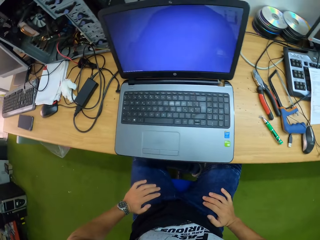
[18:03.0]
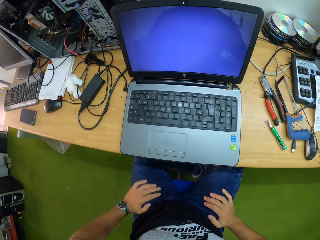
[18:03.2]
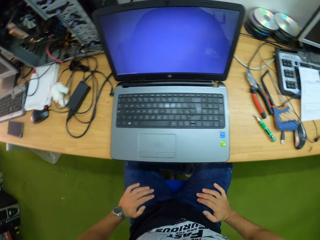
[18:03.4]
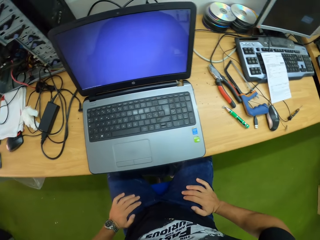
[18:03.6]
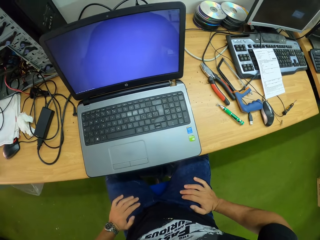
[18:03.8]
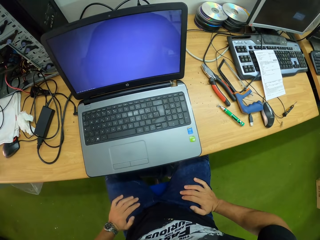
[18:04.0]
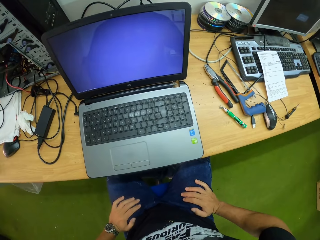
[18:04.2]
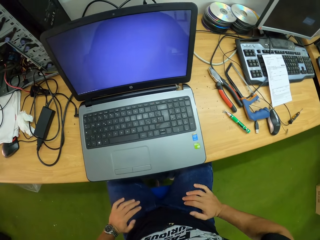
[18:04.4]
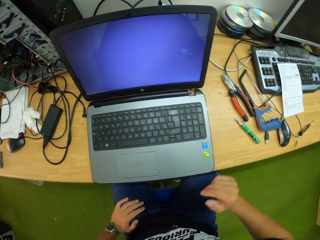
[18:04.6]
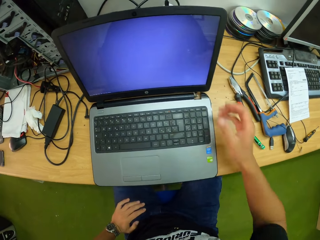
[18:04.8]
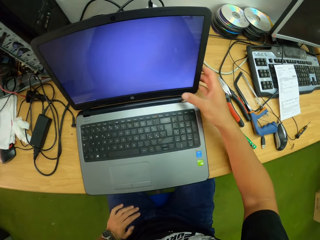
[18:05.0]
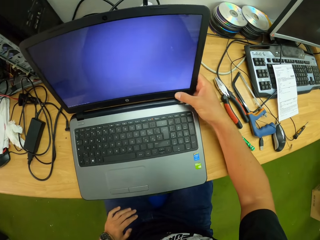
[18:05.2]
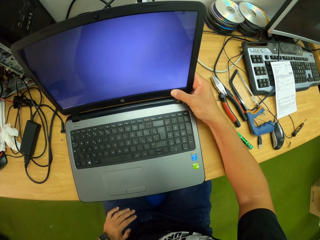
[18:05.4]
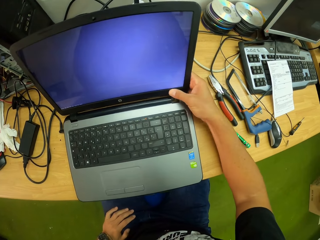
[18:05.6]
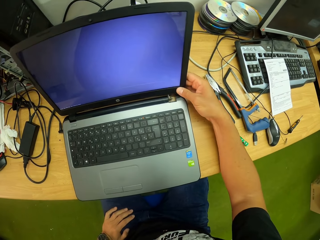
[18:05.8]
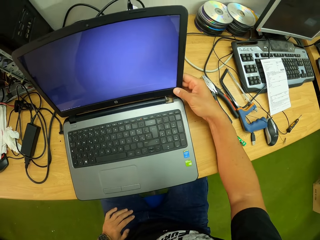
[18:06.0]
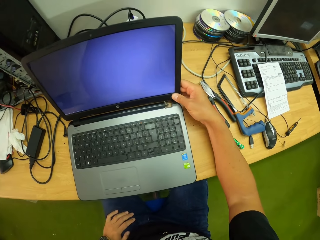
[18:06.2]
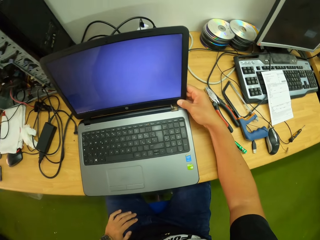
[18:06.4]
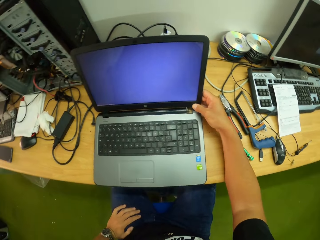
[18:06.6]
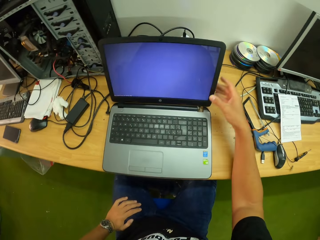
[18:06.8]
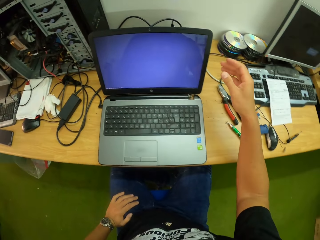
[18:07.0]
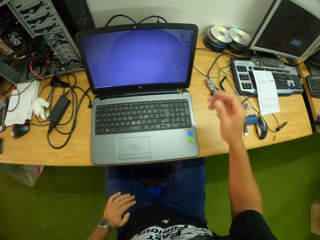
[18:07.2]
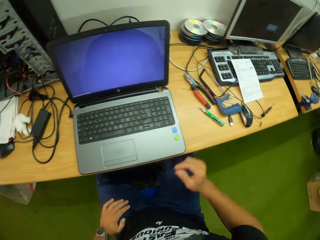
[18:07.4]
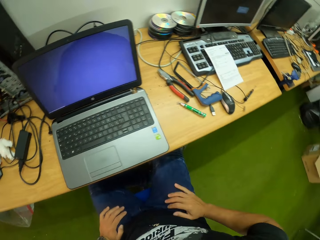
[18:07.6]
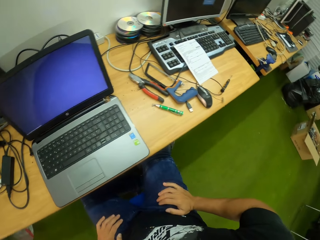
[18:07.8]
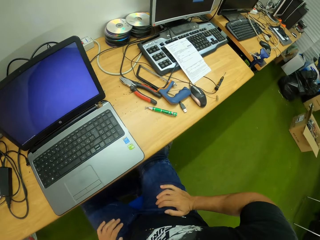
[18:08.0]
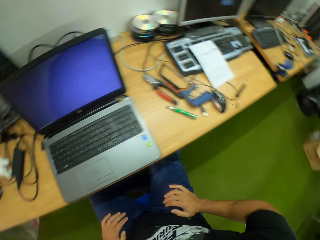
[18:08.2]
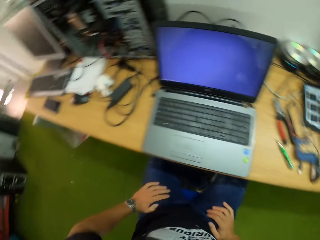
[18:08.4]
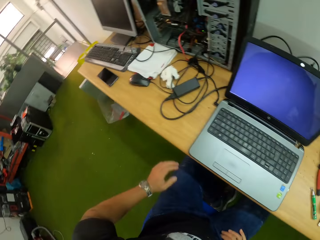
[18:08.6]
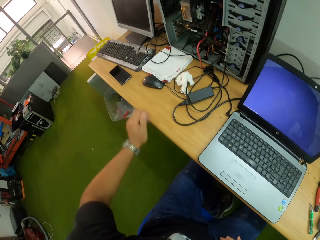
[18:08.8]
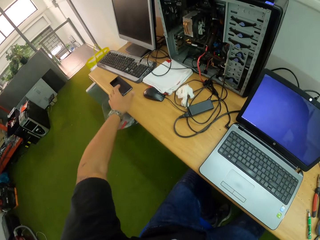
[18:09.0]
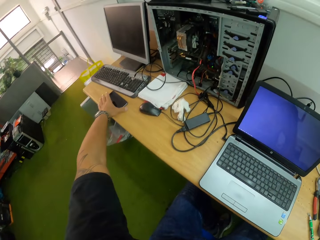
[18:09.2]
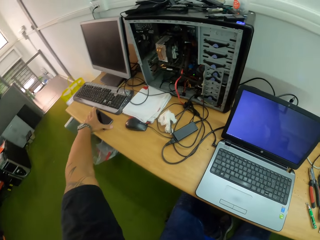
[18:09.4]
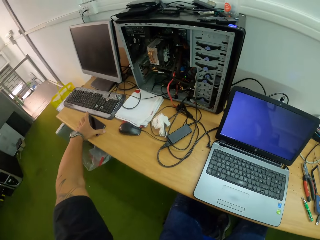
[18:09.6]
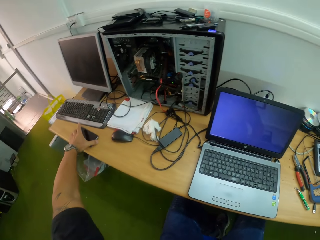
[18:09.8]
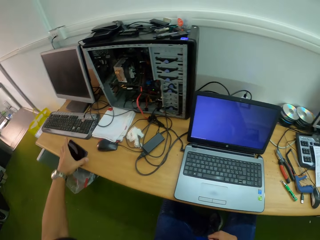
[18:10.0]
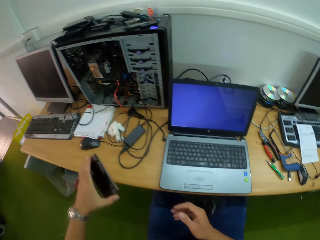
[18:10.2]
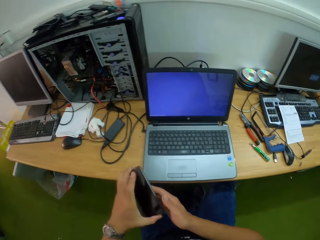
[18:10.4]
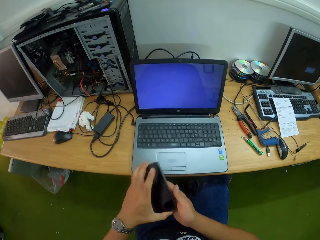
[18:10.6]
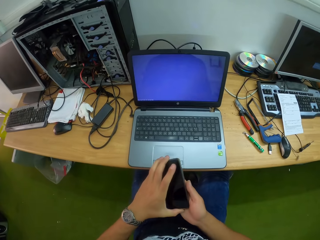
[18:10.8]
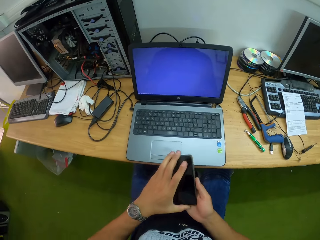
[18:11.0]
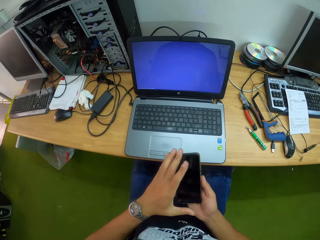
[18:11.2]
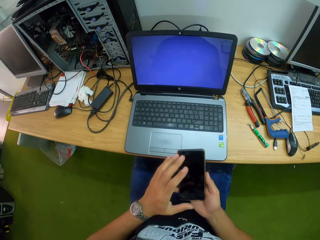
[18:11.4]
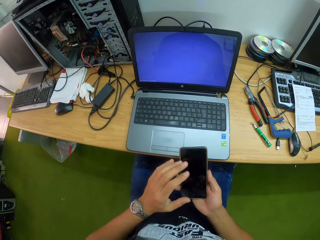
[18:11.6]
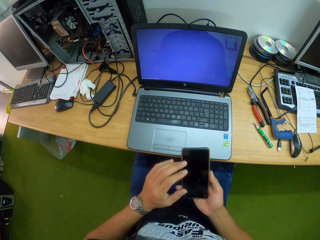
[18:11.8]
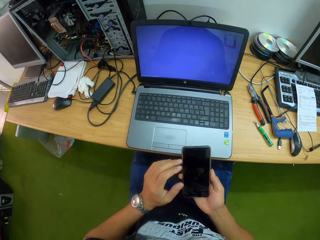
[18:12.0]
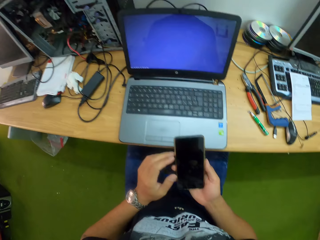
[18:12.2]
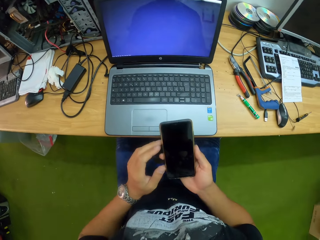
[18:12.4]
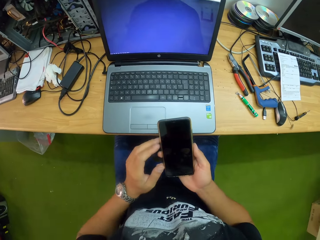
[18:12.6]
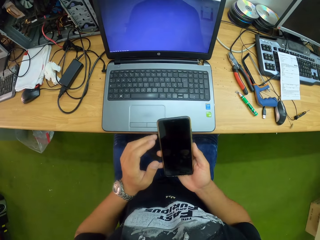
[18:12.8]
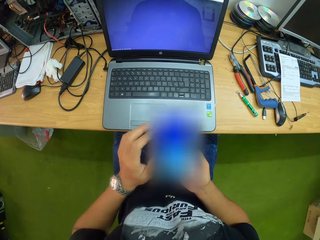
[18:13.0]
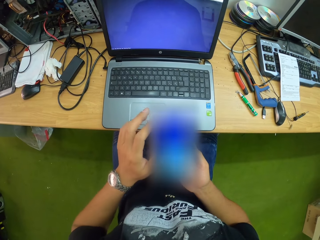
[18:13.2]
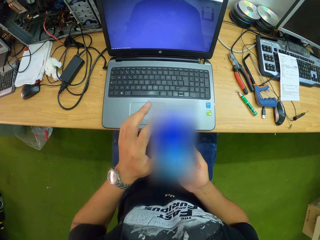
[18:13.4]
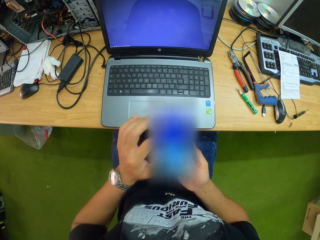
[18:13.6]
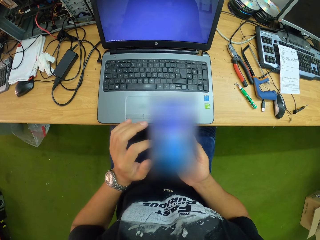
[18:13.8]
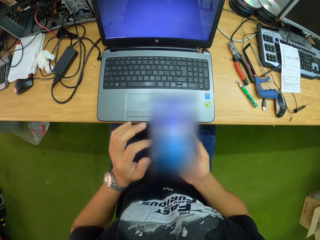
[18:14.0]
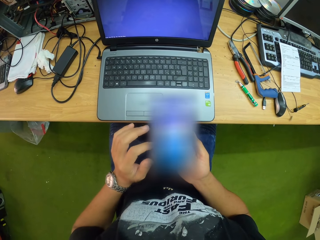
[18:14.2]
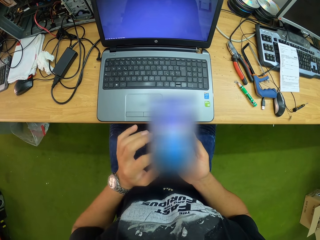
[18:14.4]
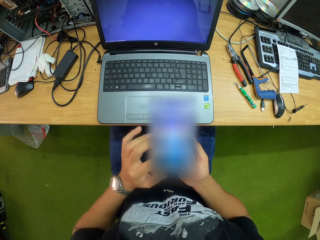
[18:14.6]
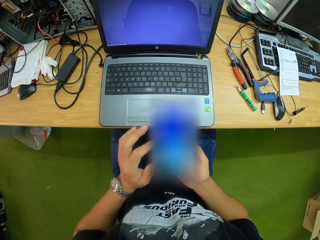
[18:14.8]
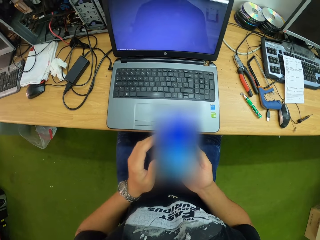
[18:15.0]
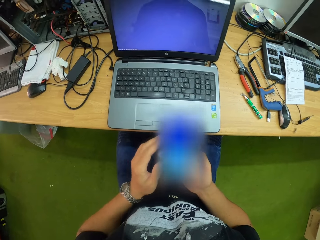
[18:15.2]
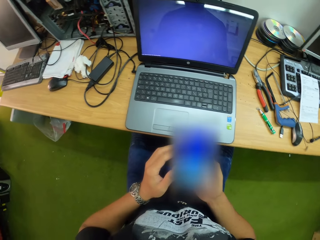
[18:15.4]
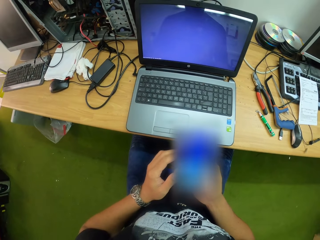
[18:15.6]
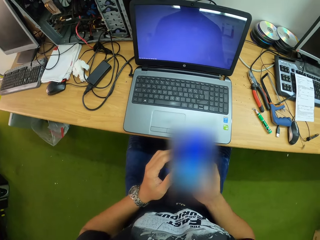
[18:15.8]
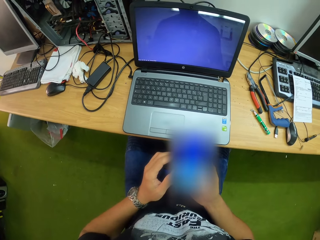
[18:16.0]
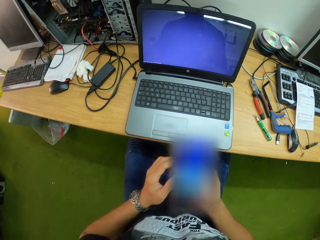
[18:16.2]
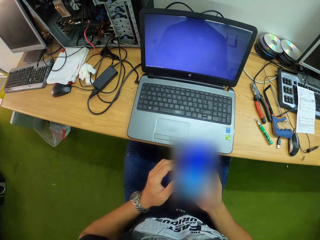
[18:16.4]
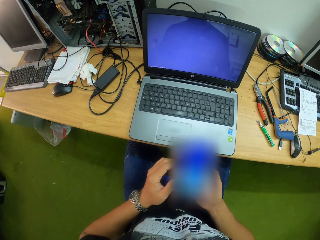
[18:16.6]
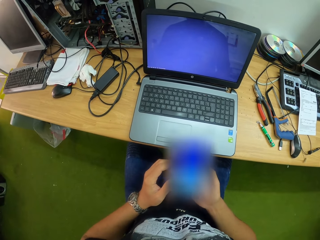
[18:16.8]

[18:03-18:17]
The camera wearer looks around. He aligns the case of the laptop with his right hand. He touches the laptop. He picks a phone with his left hand. He operates the phone with his hands. He turns on the fridge. He uses the phone.

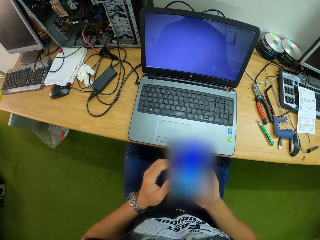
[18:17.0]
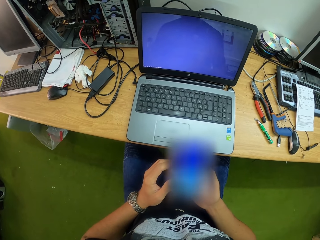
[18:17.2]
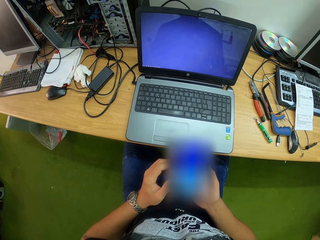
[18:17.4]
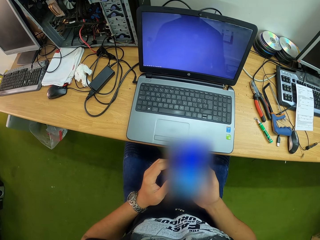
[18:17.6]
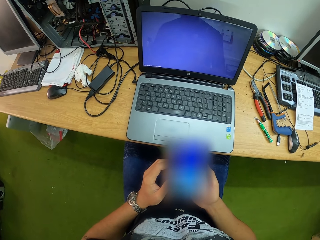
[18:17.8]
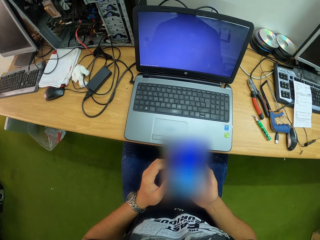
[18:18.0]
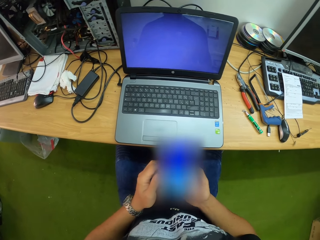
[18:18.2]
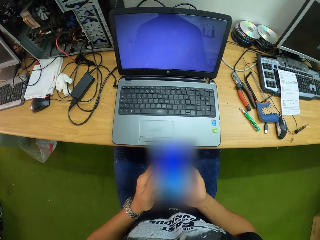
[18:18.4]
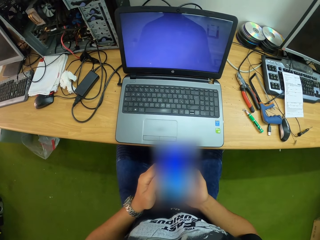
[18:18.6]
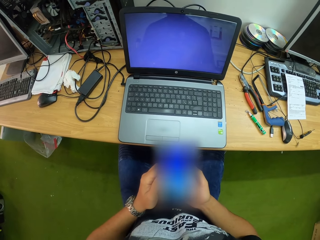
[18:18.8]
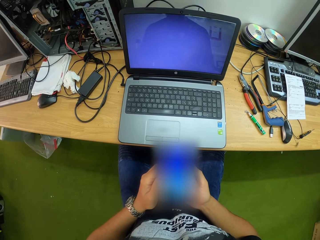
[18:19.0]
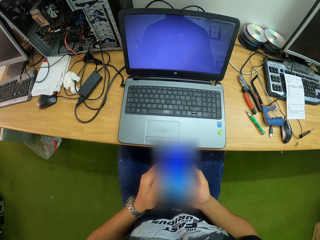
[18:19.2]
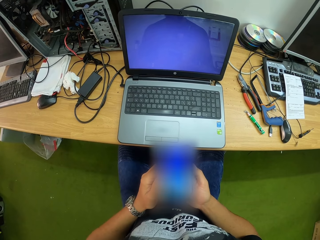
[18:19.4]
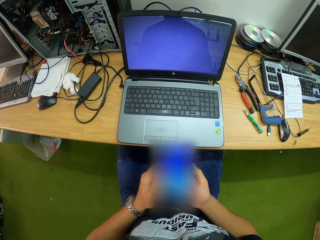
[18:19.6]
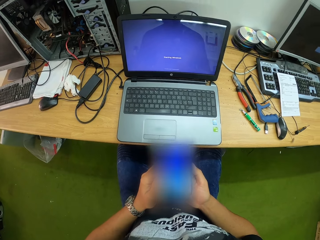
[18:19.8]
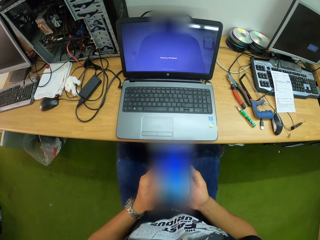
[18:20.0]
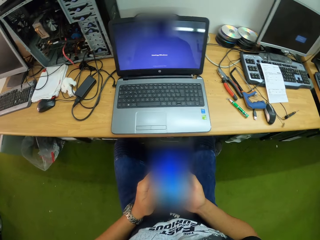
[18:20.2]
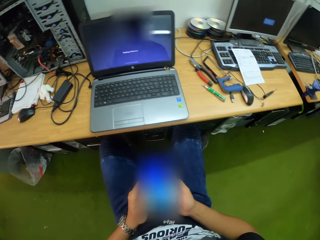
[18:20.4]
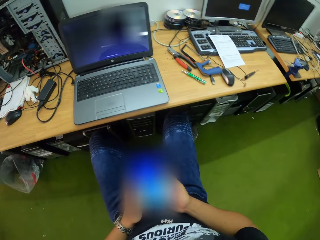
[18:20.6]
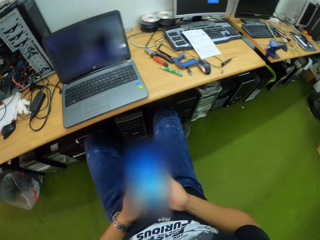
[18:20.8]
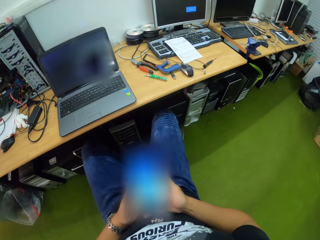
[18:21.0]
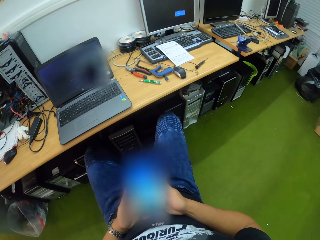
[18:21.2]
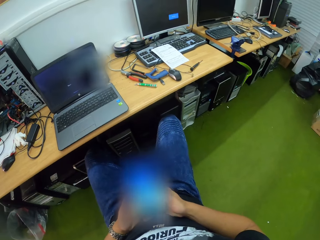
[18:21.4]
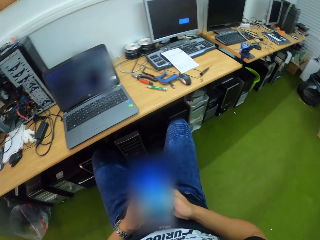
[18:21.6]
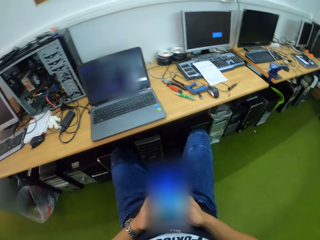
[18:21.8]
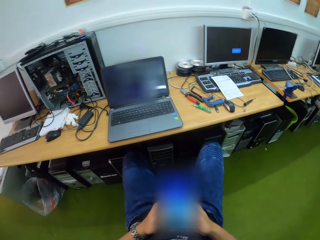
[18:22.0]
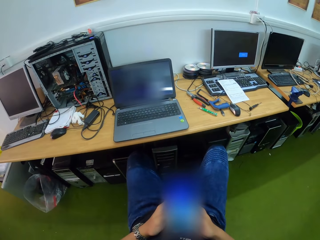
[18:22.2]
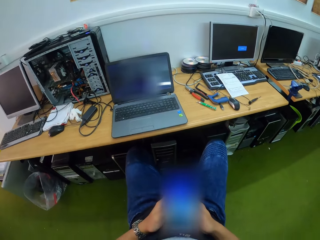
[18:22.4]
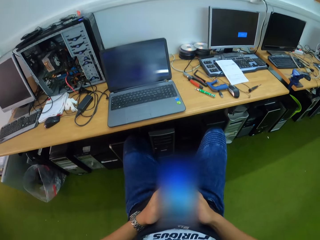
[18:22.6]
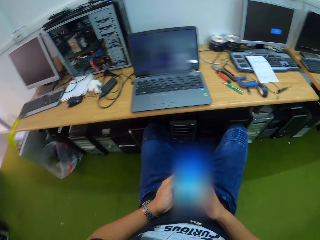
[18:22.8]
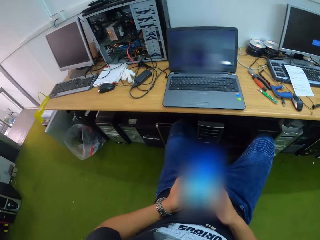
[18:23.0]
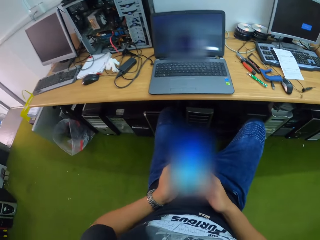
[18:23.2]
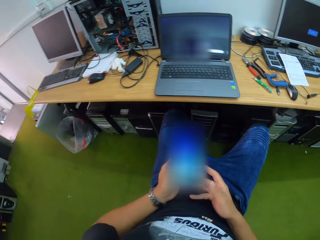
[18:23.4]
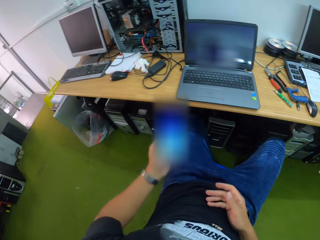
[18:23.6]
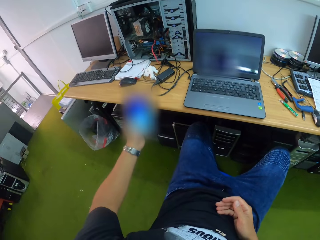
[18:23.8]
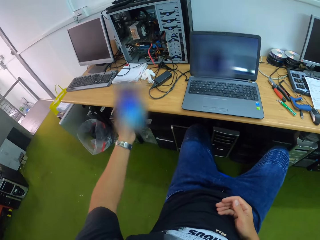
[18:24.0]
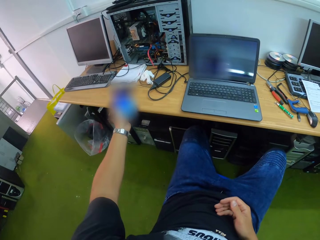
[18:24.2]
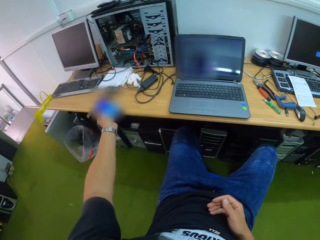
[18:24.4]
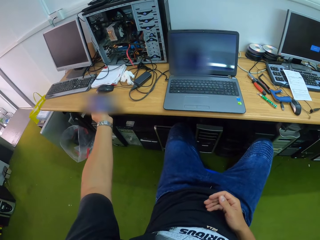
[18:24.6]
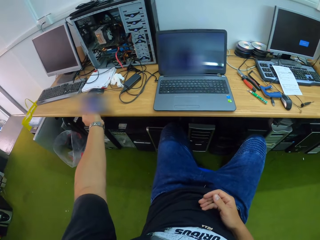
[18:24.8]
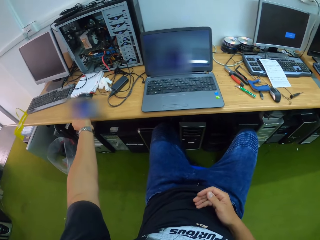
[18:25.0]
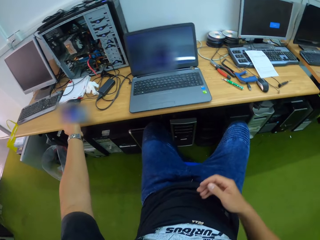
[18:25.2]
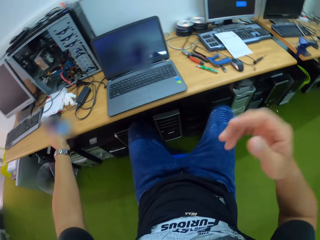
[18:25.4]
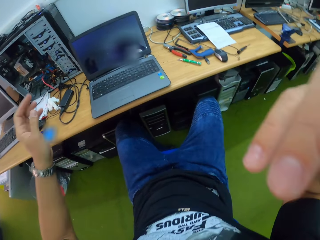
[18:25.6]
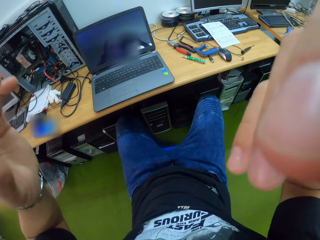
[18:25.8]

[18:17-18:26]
The camera wearer drops the phone with his left hand. He adjusts his glasses with his hand.
